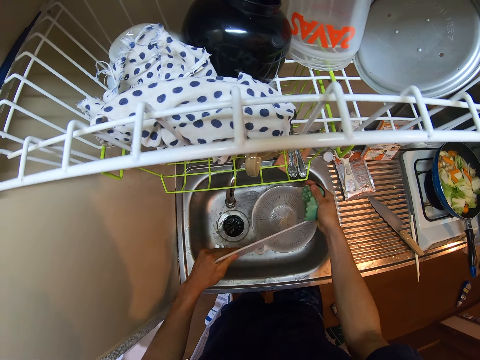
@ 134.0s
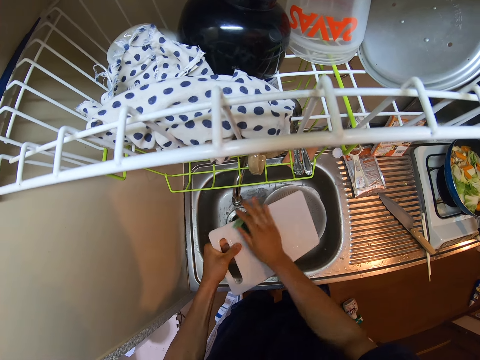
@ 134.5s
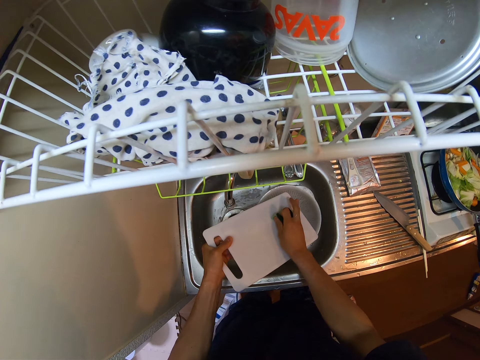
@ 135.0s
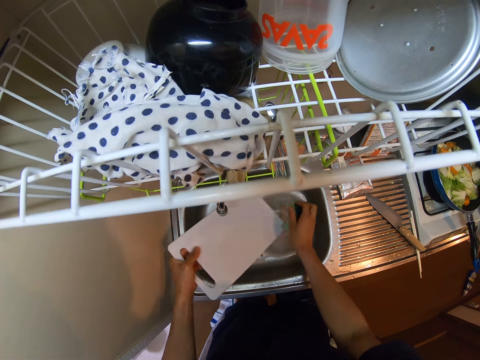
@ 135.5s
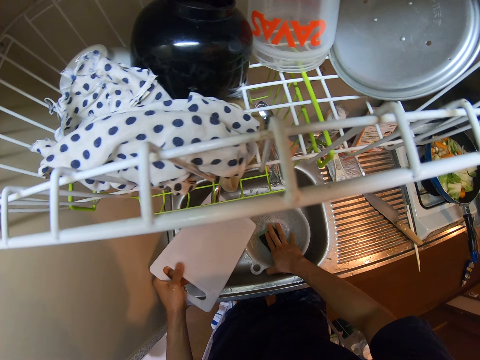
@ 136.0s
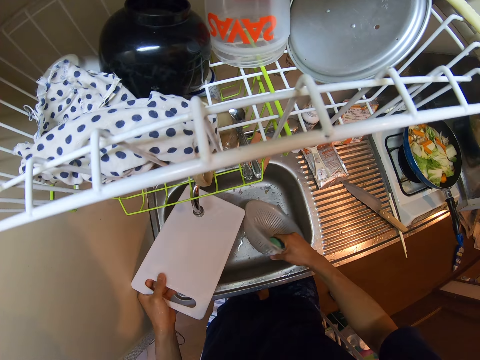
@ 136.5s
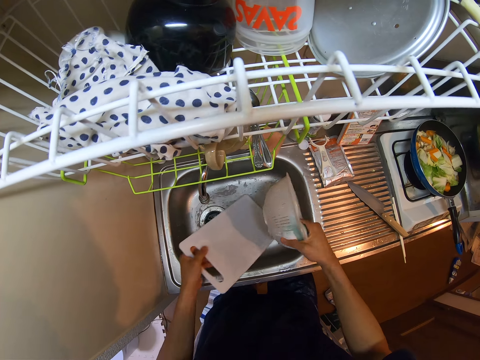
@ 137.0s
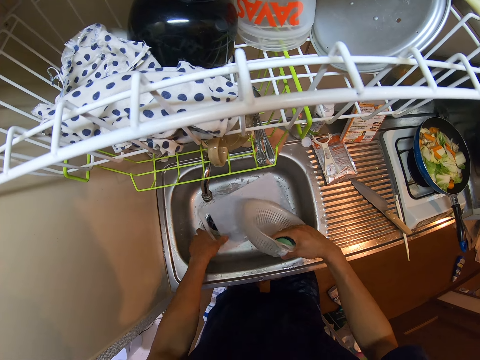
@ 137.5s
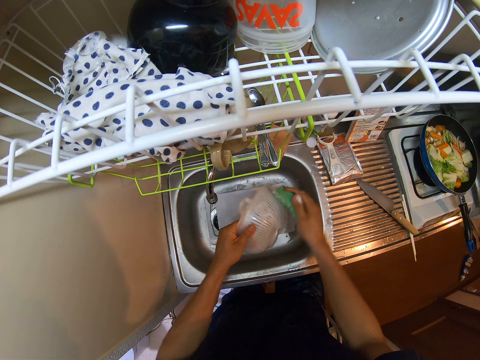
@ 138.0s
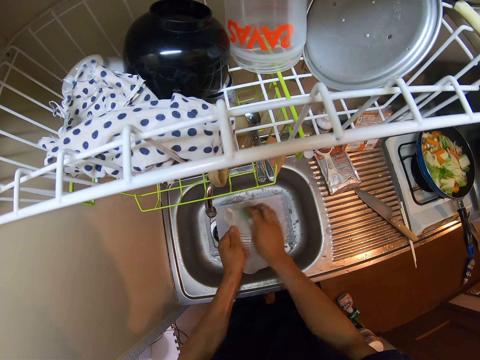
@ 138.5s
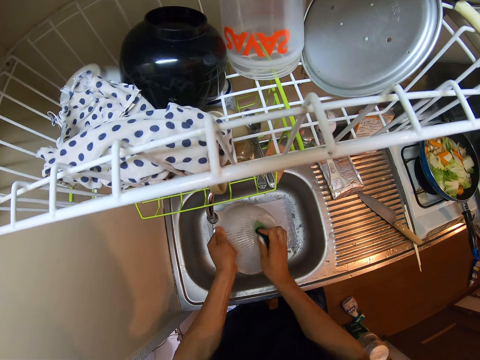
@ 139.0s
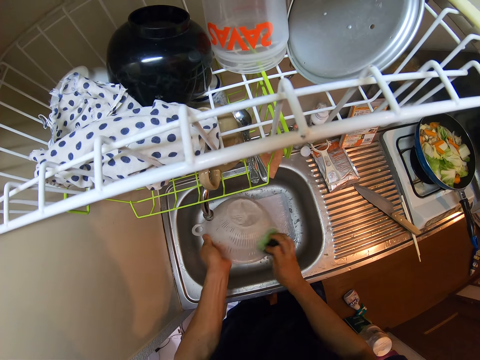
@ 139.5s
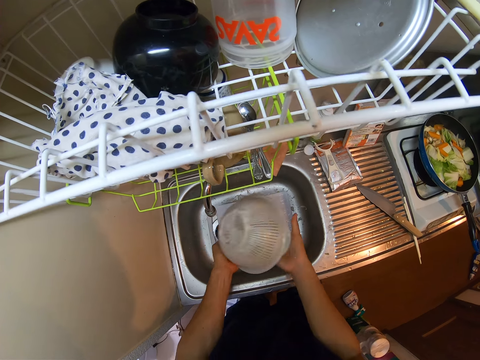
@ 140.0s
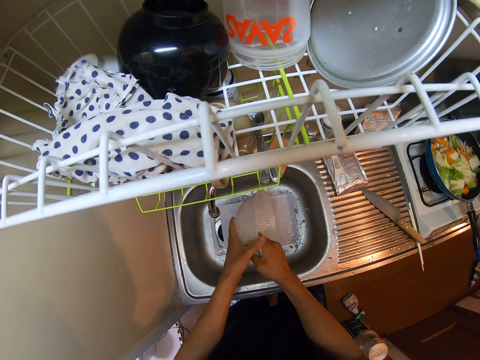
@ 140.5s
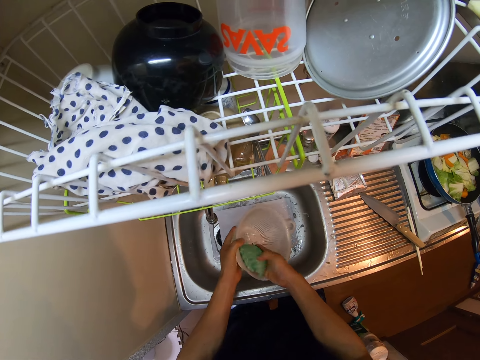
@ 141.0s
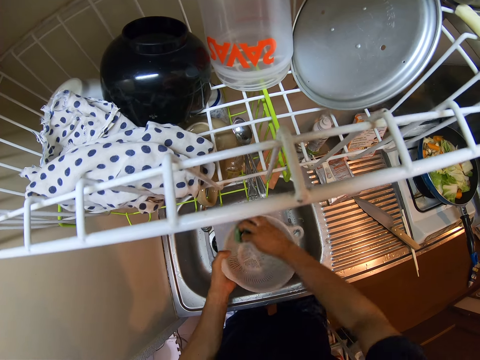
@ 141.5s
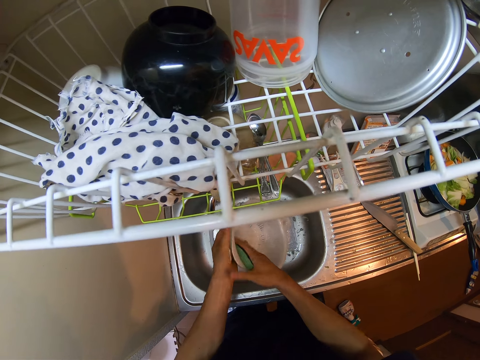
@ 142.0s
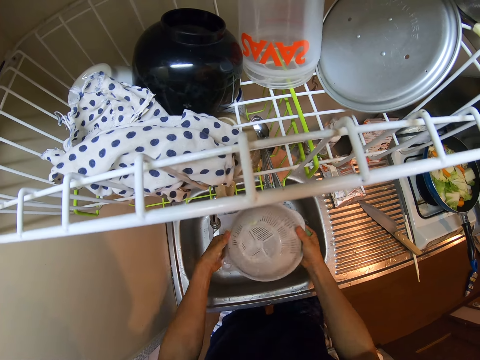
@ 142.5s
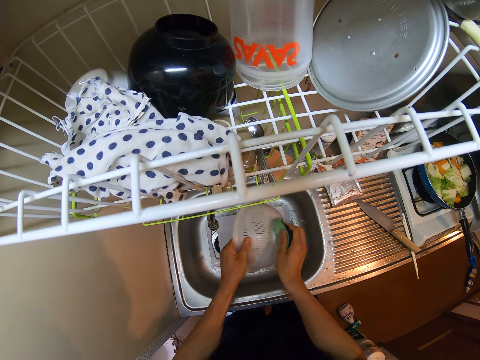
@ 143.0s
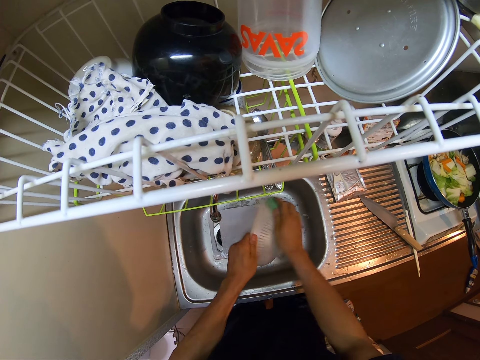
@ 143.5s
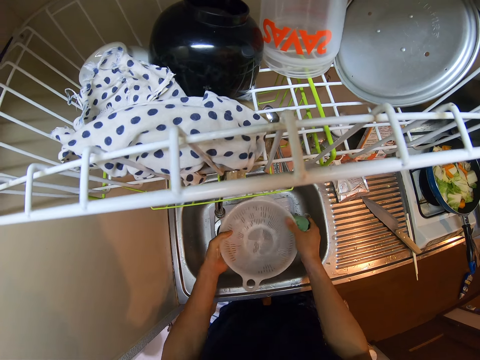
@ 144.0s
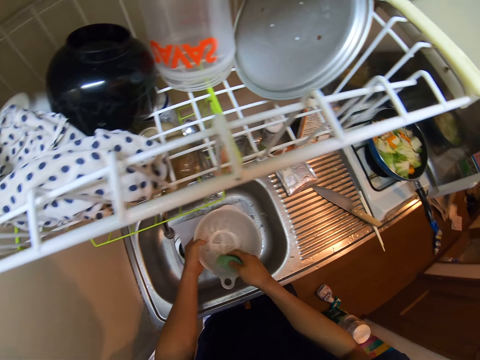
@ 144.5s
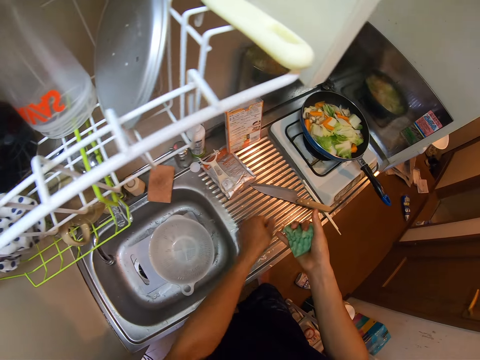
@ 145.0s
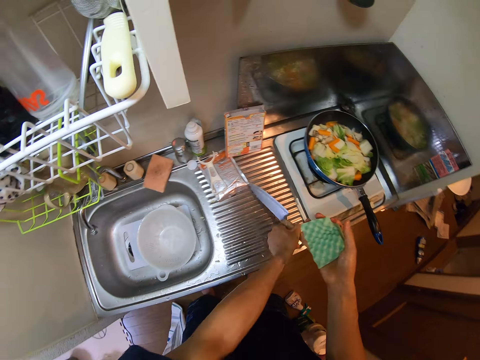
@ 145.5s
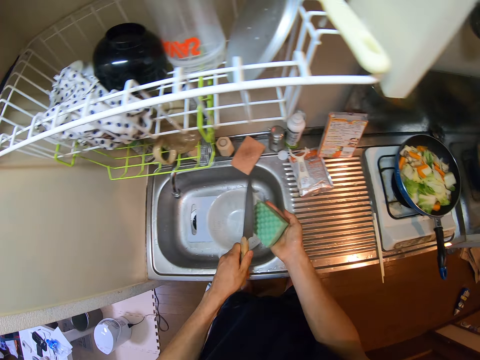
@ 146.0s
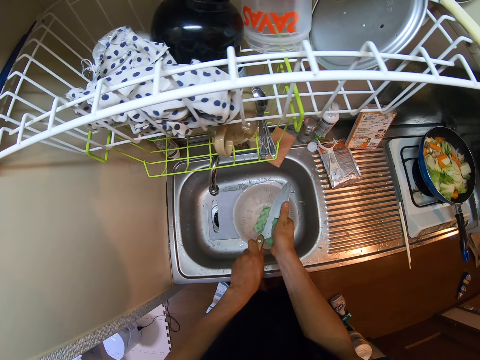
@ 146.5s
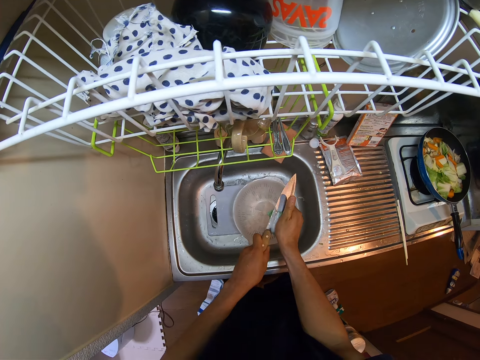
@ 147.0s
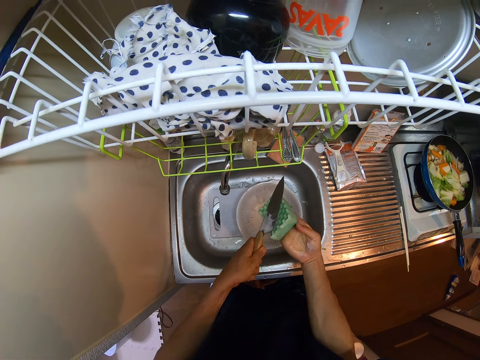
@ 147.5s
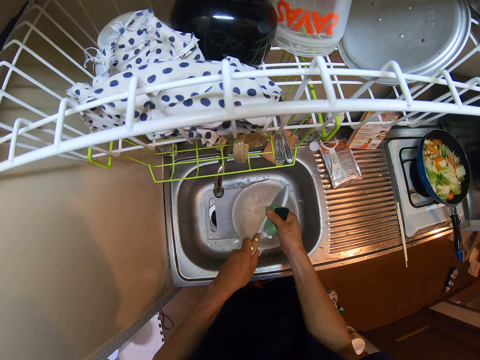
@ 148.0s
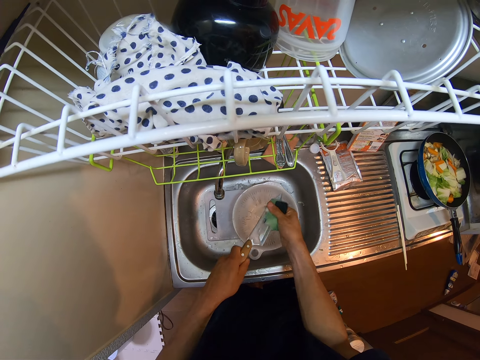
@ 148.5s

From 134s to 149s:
The camera wearer turns the chopping board. He washes the chopping board with a dish sponge. He picks a sieve dish in the sink. He puts the chopping board in the sink. He washes the sieve dish with the dish sponge. He puts the sieve dish in the sink. He picks up the knife from the countertop with his left hand. He washes the knife with the dish sponge.

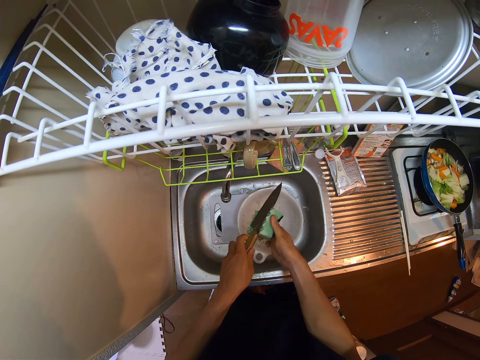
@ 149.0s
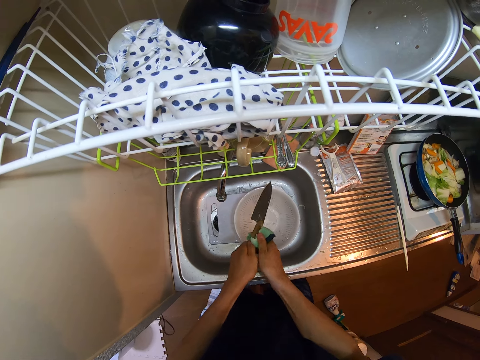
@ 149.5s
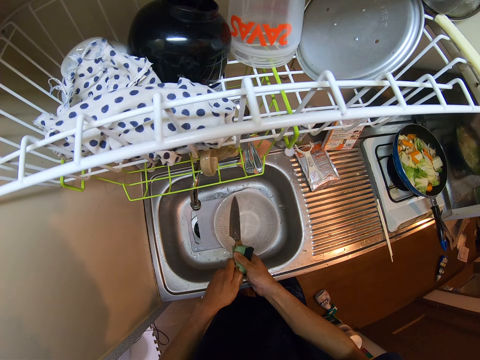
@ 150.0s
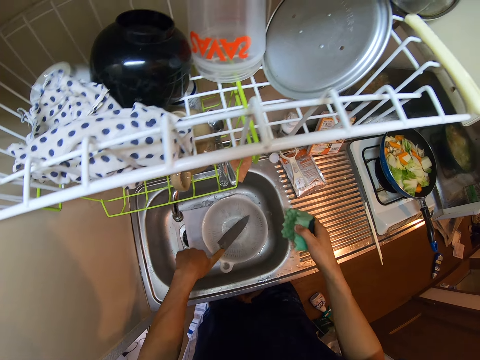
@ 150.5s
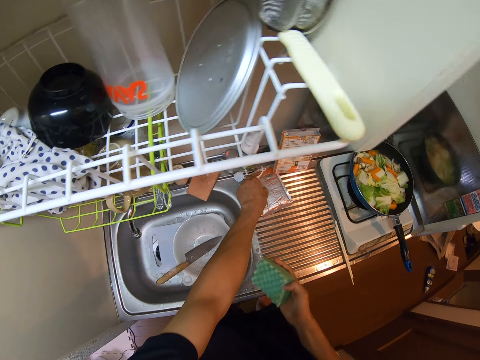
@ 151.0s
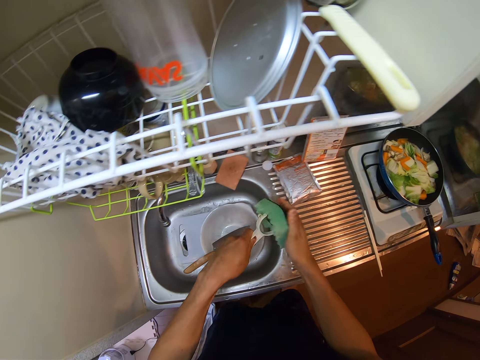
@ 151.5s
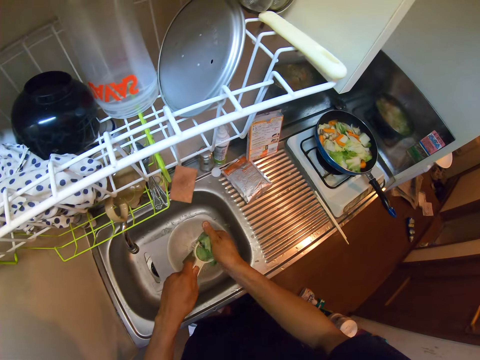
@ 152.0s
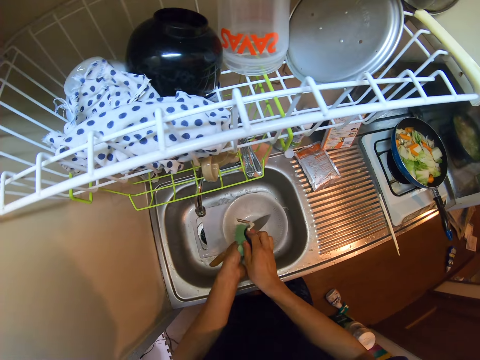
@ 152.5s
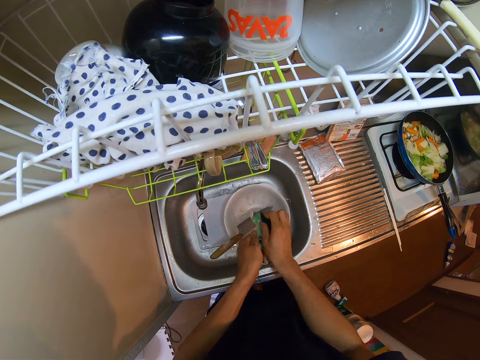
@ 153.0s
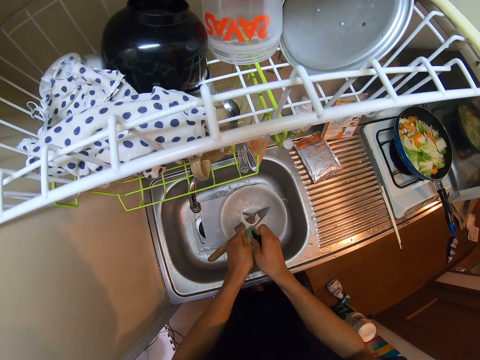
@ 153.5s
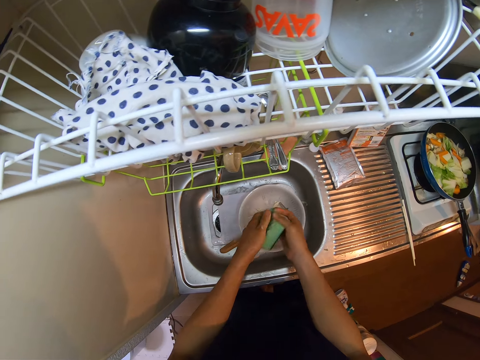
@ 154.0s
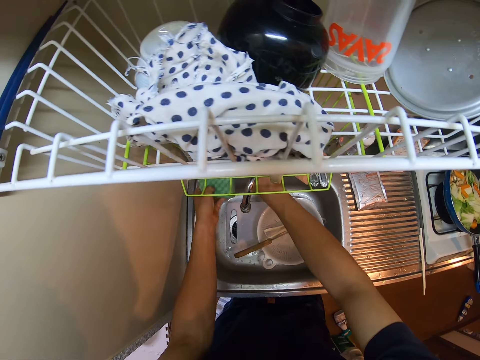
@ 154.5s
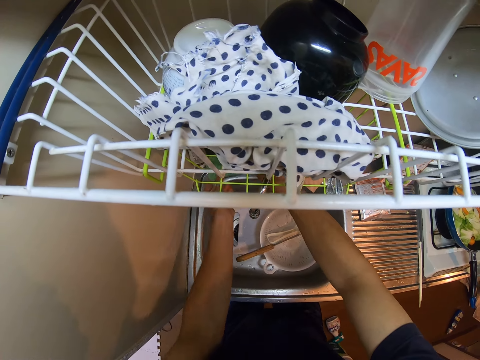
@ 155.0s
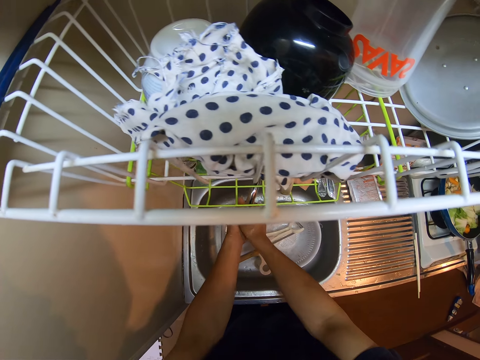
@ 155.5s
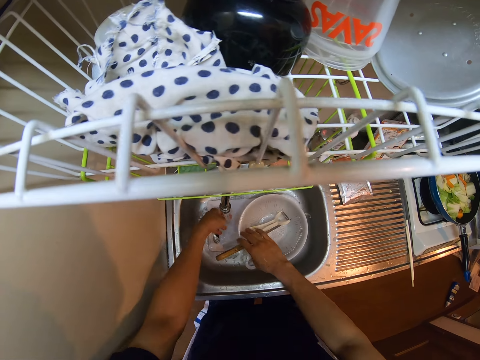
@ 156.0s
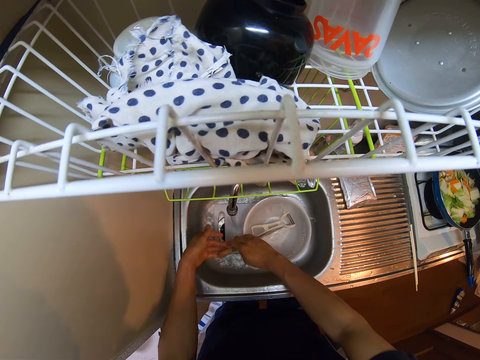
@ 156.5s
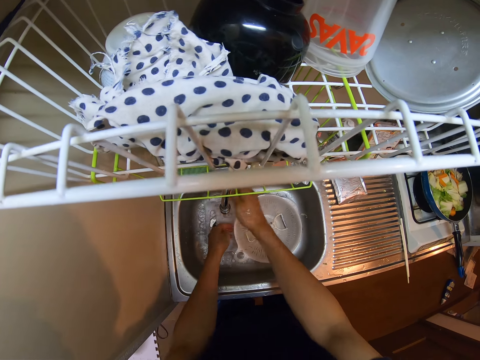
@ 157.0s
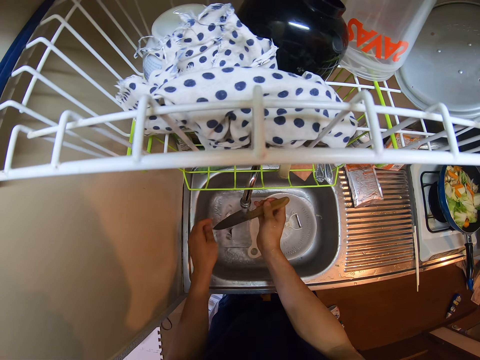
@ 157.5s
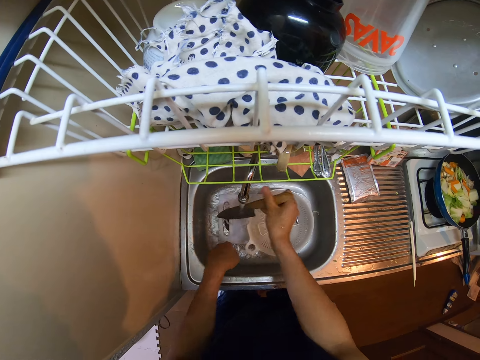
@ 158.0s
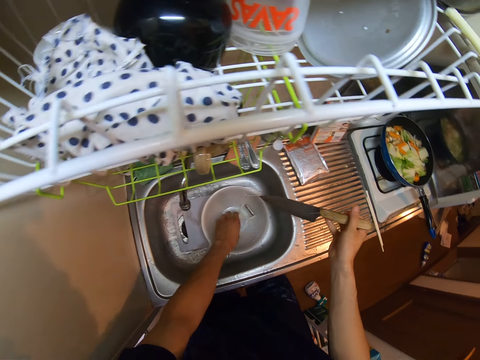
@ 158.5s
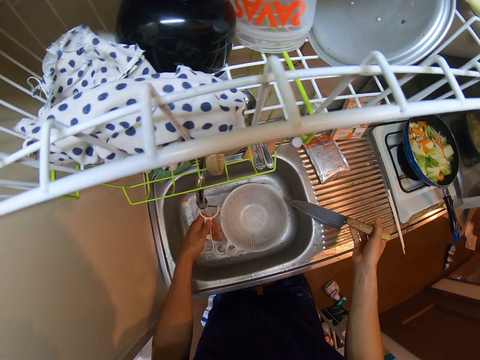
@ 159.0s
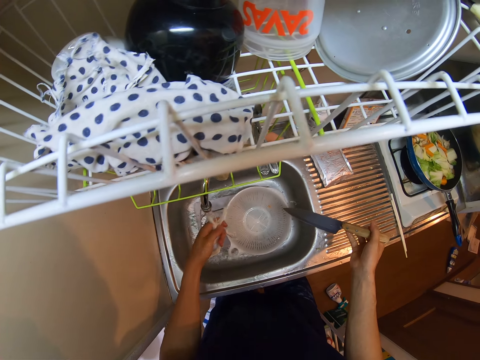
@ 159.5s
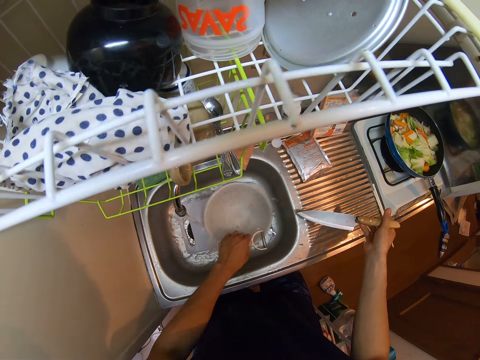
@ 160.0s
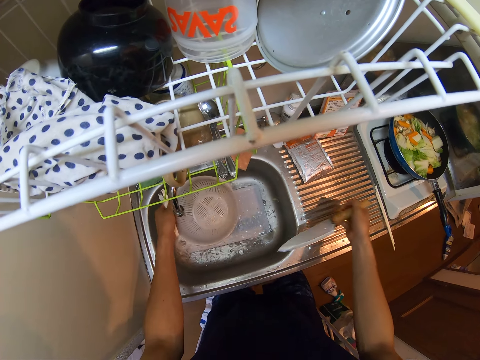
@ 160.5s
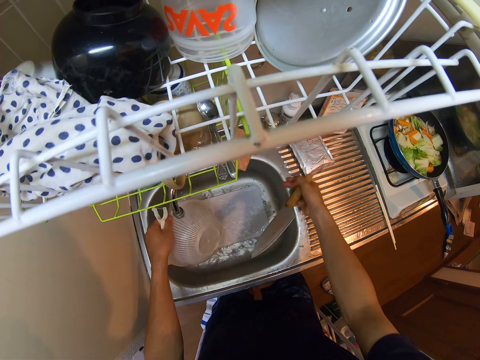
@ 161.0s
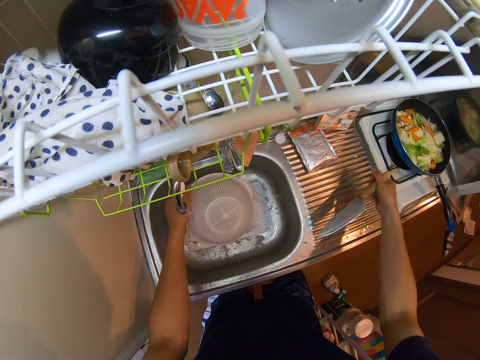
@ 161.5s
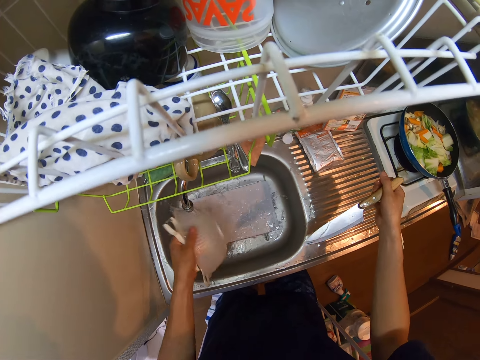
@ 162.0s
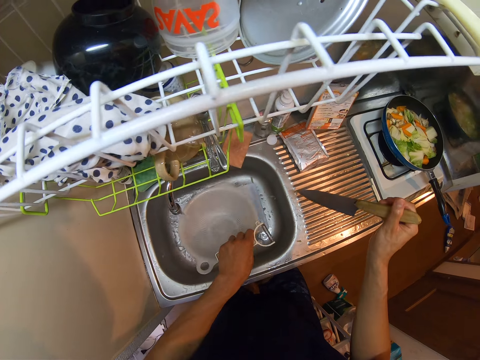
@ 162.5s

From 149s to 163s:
The camera wearer puts the knife in the sieve dish in the sink with his left hand. He picks up a fruit peeler or vegetable peeler from the counter with his left hand. He washes the vegetable peeler with a dish sponge in the sink. He puts the vegetable peeler in the sieve dish in the sink. He puts the dish sponge on the sink. He turns on the tap with his right hand. He washes hands in the faucet. He washes the knife with water from the tap in the sink. He washes the fruit peeler with water from the tap. He washes the sieve with water from the tap.
